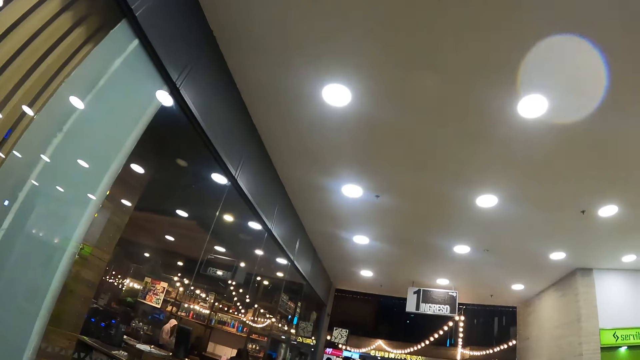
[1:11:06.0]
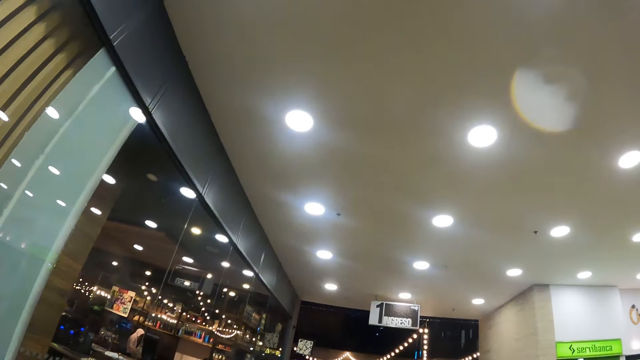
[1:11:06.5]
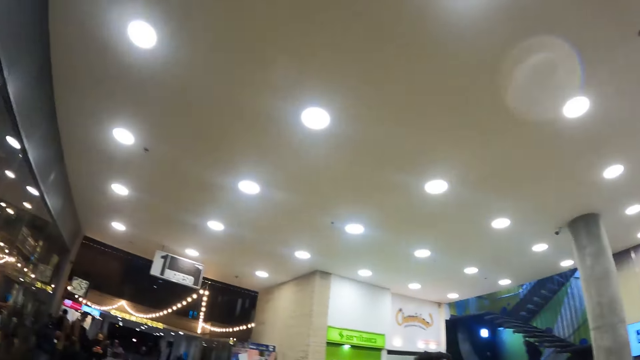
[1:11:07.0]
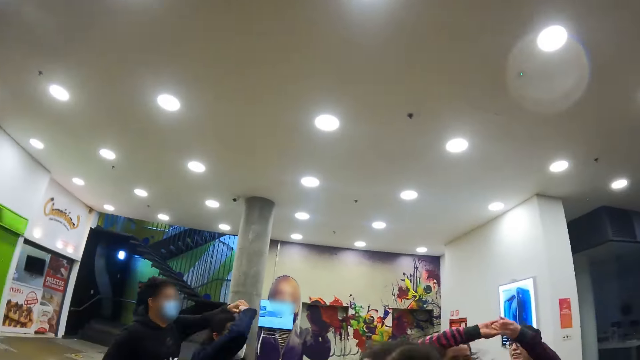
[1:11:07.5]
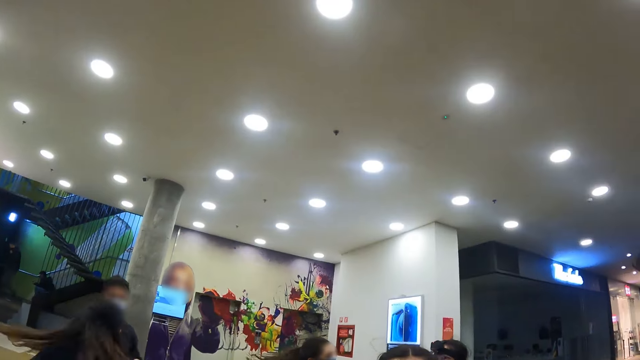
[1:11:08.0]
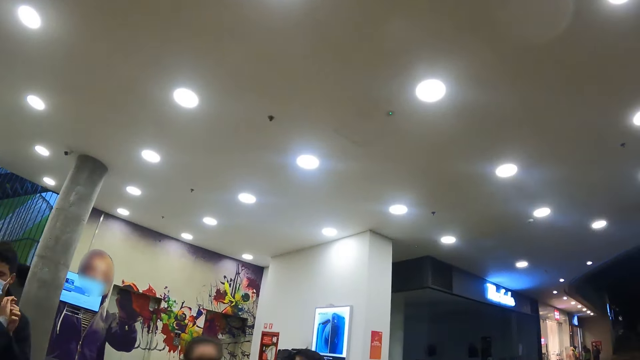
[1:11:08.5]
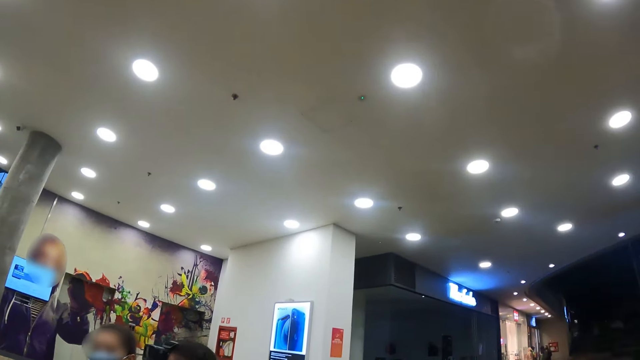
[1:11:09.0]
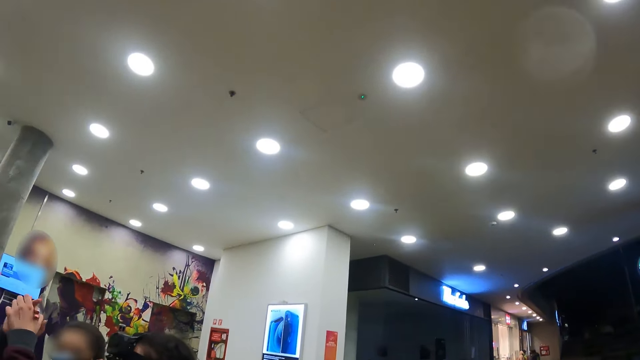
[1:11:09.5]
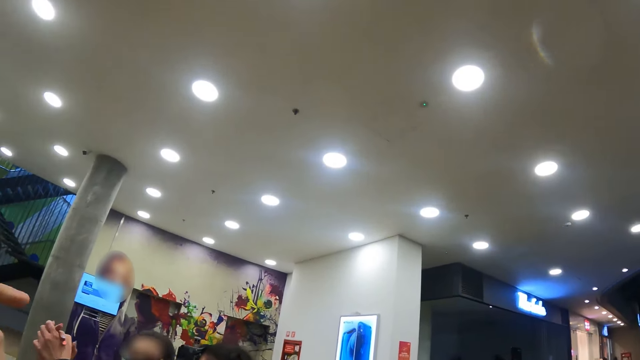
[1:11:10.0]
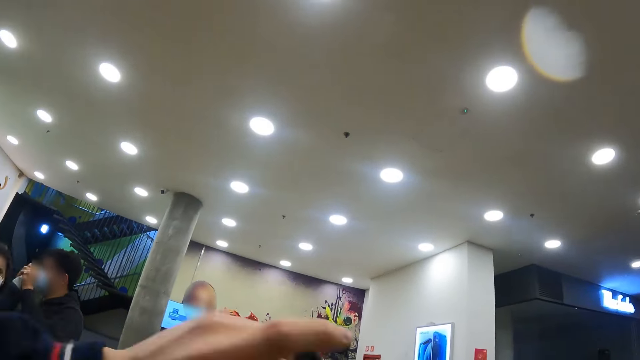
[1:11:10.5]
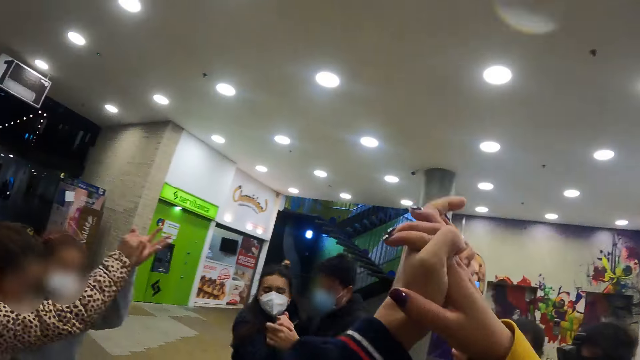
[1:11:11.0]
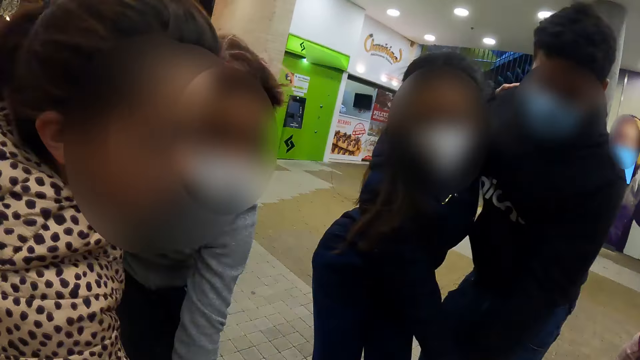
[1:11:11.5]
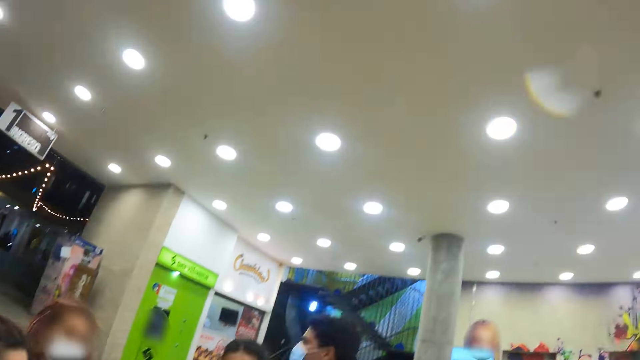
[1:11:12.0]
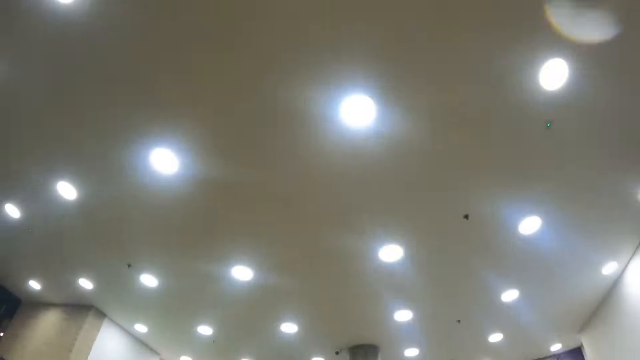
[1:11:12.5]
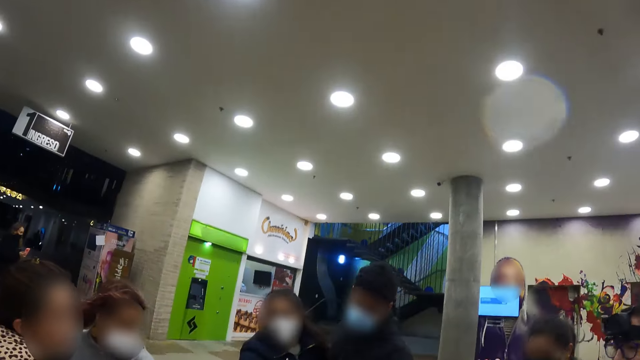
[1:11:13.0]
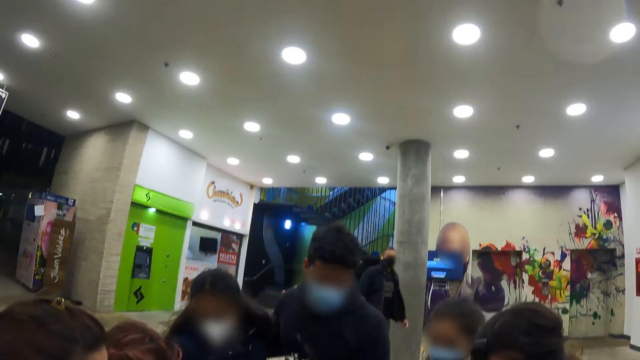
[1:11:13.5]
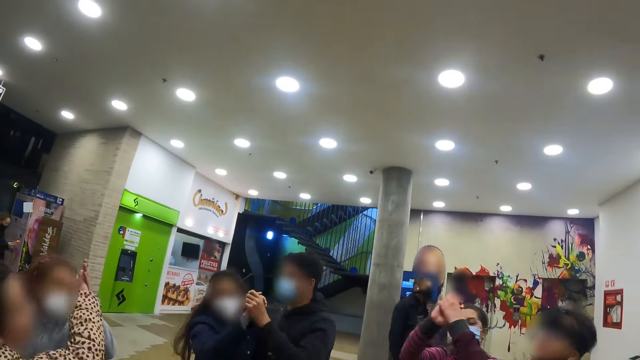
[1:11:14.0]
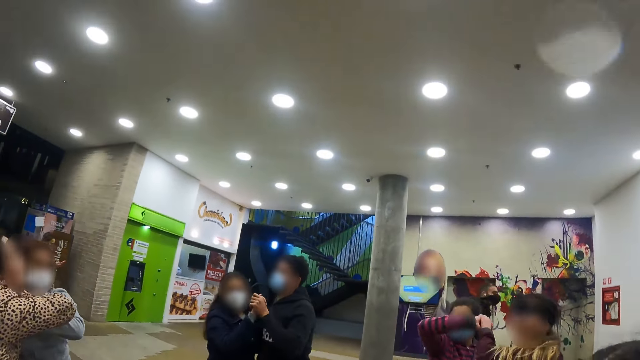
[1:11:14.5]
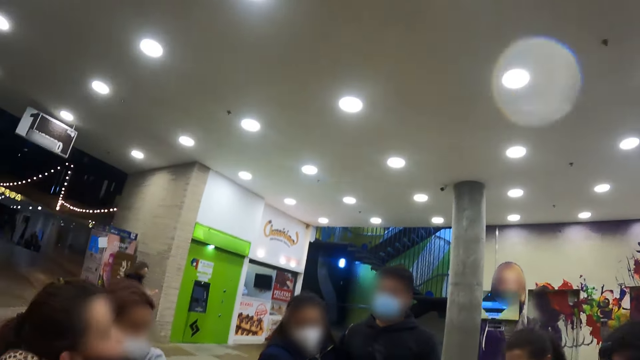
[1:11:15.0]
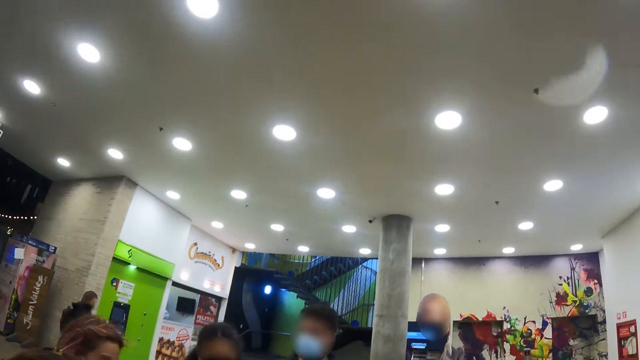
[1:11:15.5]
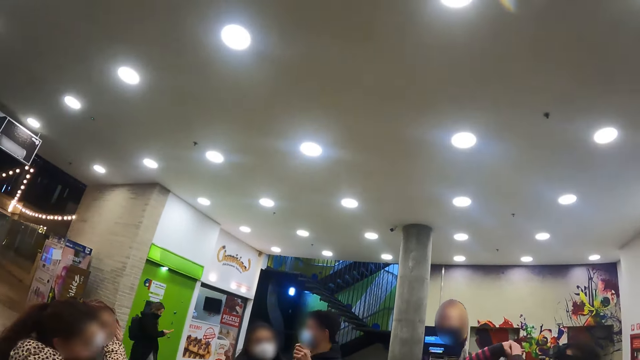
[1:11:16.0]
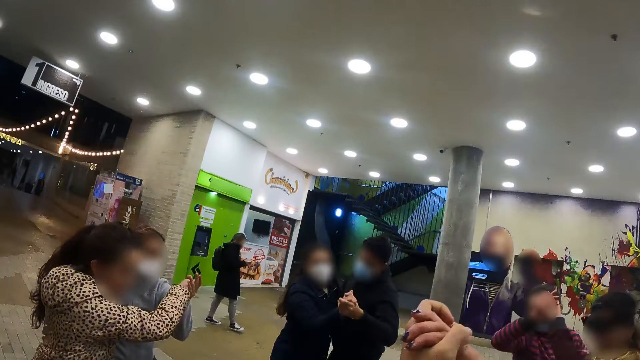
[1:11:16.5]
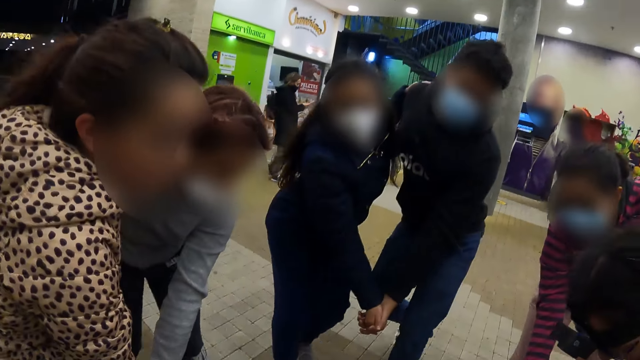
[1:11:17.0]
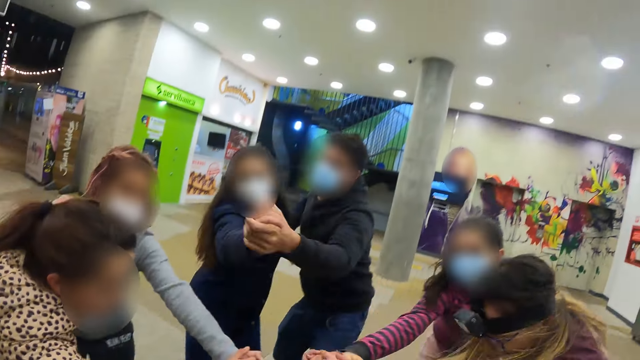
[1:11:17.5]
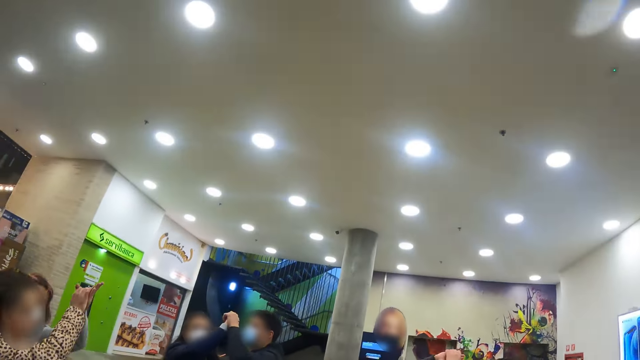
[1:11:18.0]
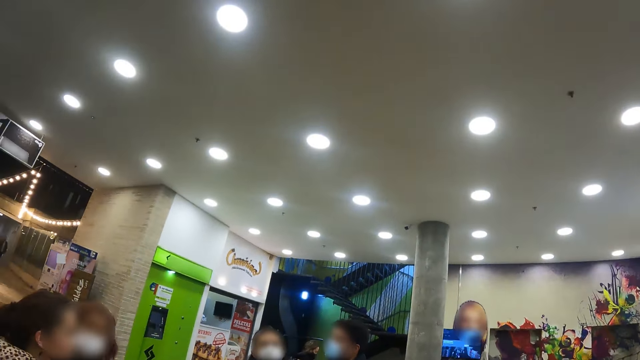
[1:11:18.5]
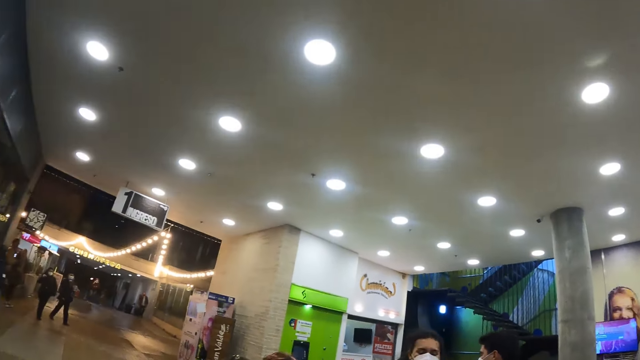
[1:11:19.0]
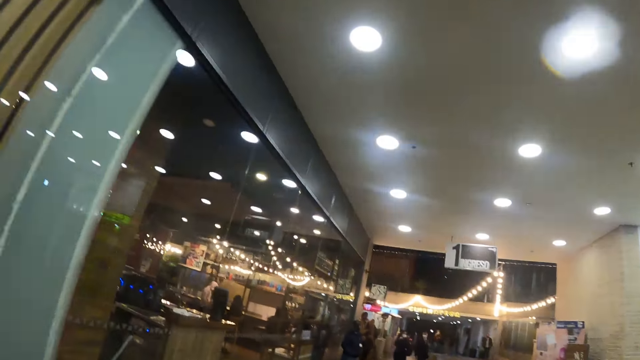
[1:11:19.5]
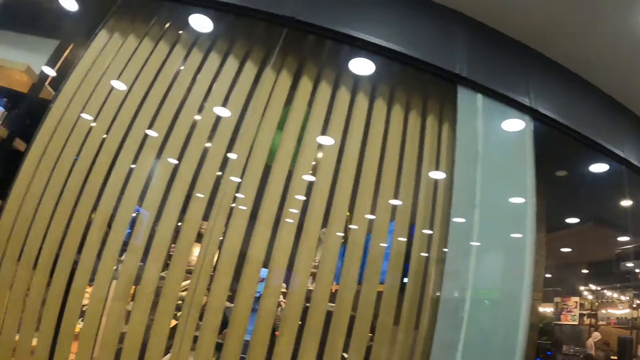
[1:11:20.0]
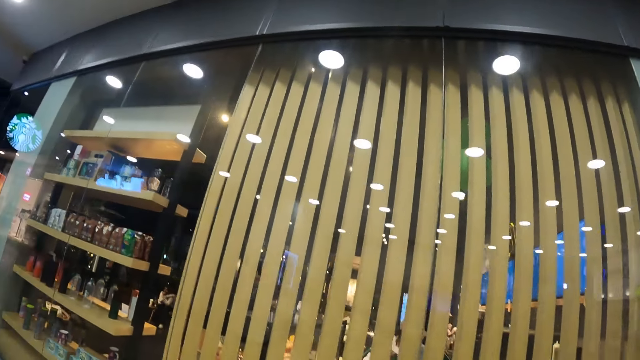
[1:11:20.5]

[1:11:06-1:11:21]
The camera wearer dances with a woman. Another woman dances with a third woman. A man dances with a fourth woman.

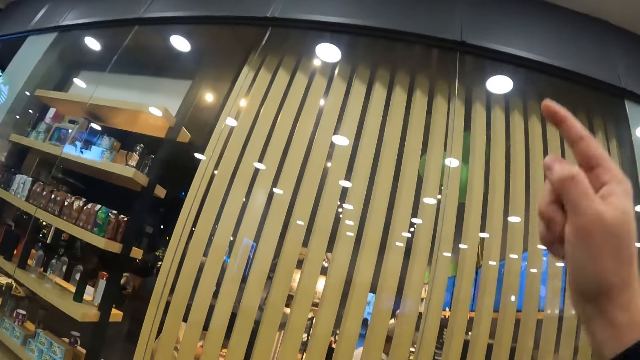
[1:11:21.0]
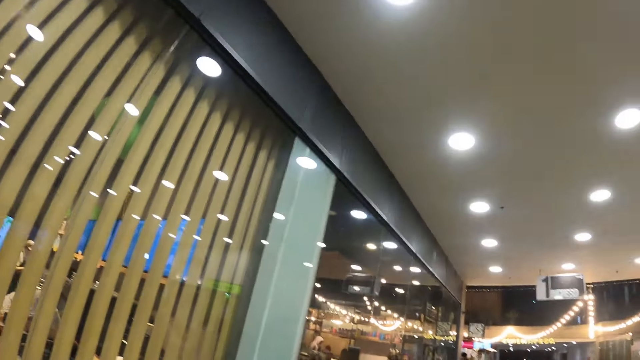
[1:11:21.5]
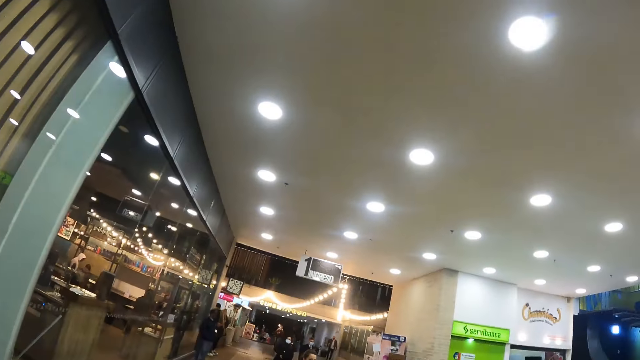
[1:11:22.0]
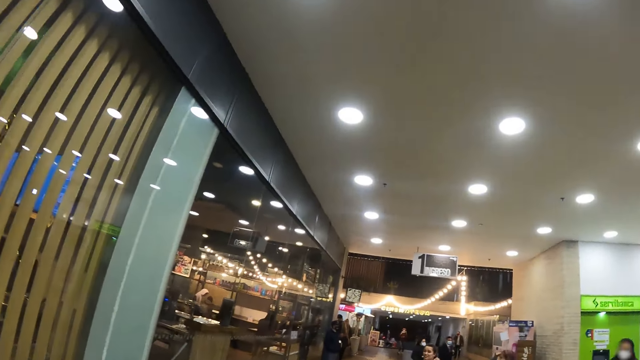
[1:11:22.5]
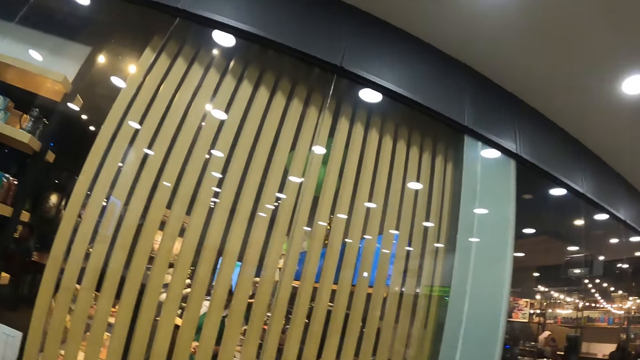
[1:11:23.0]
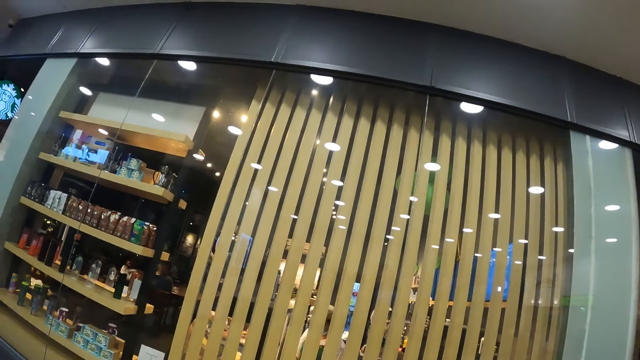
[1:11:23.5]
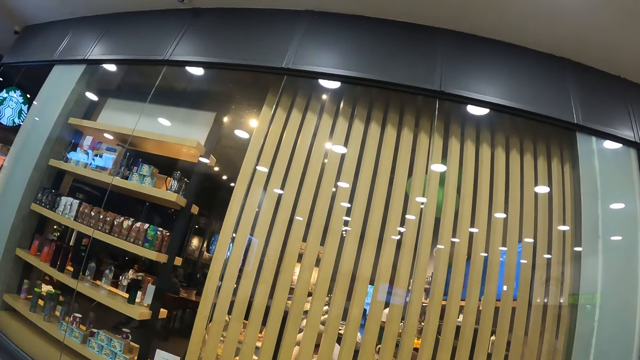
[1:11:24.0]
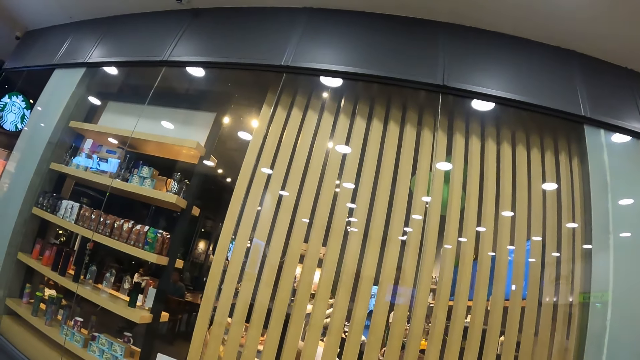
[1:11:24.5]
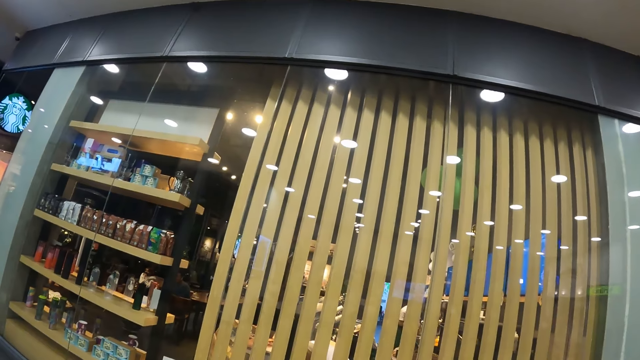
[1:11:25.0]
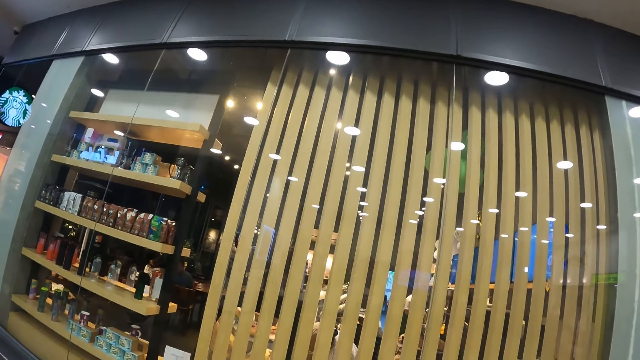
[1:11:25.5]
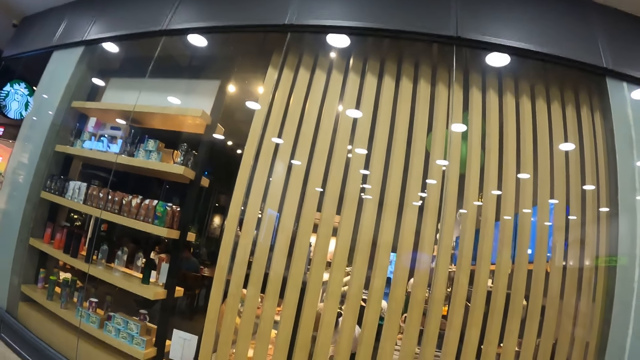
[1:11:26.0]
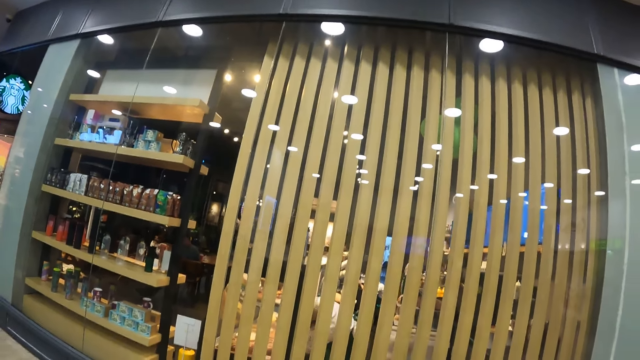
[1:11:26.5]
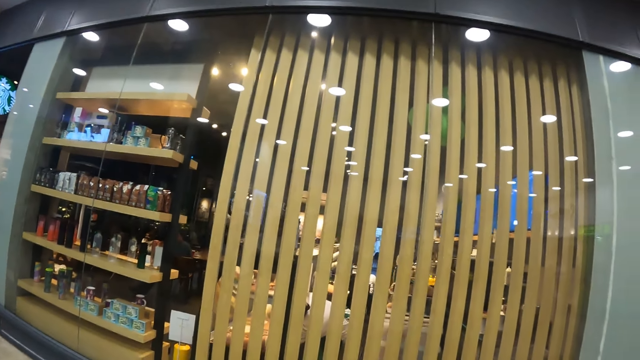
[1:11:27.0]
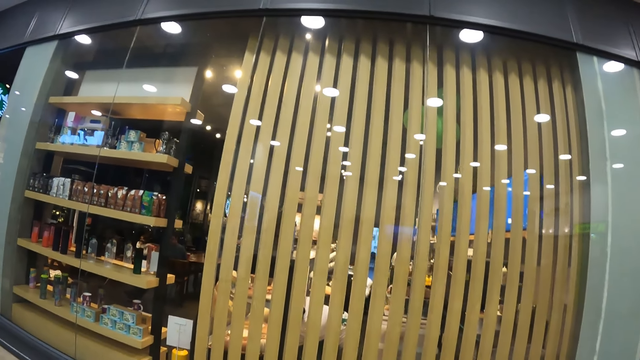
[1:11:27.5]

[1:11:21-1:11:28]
The camera wearer looks around.
